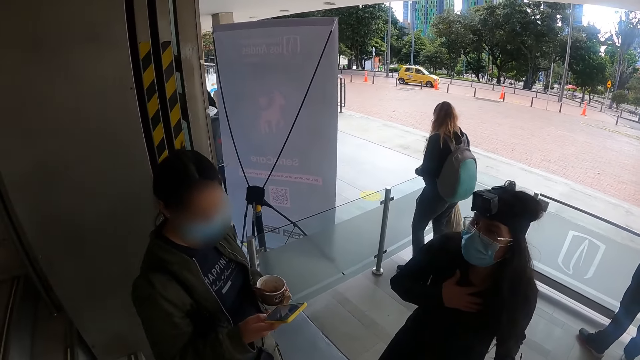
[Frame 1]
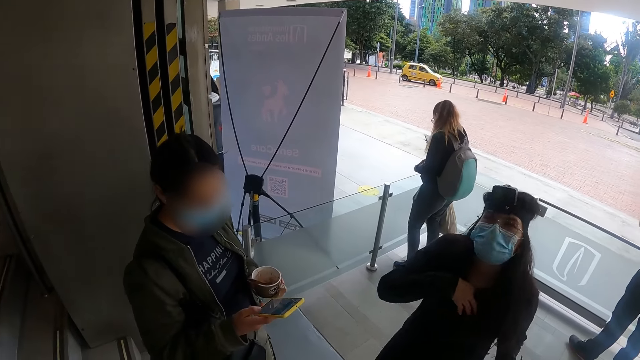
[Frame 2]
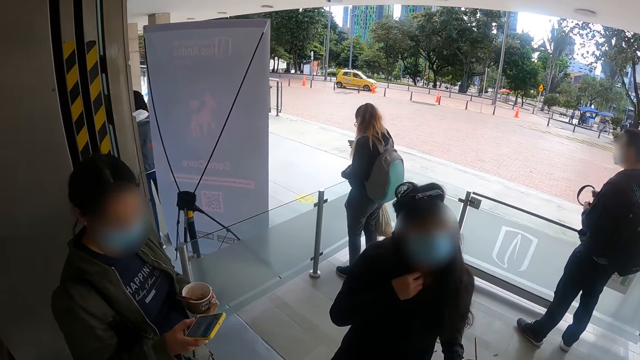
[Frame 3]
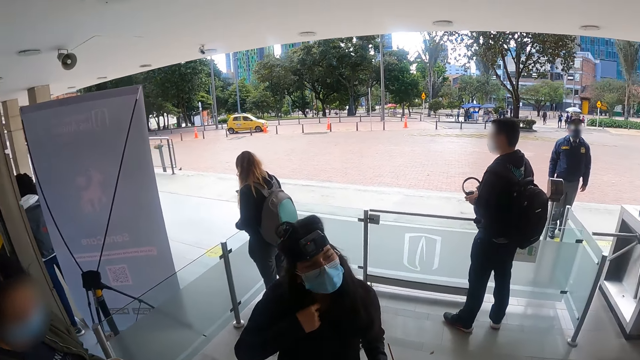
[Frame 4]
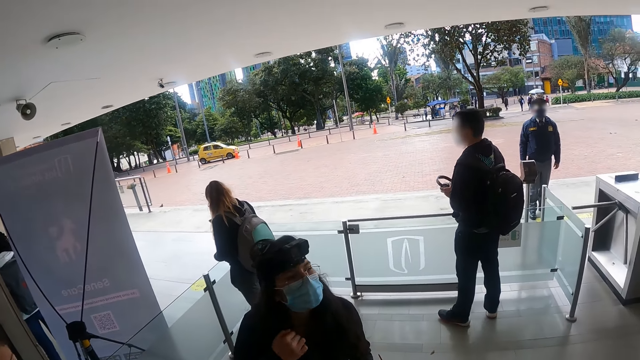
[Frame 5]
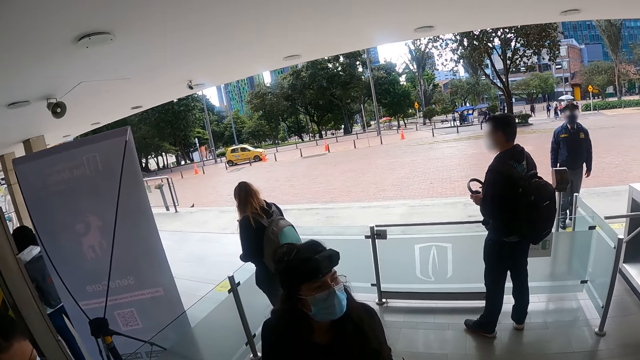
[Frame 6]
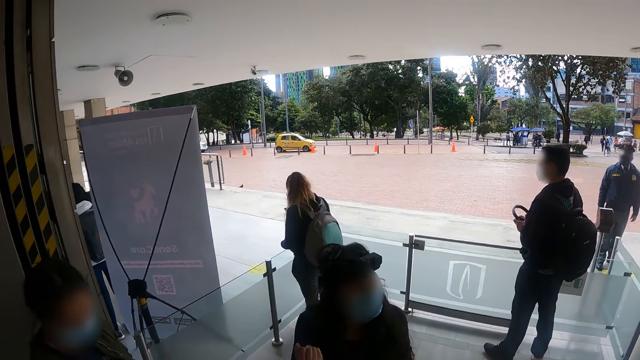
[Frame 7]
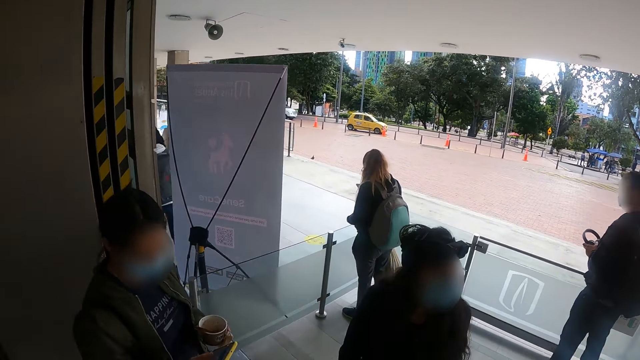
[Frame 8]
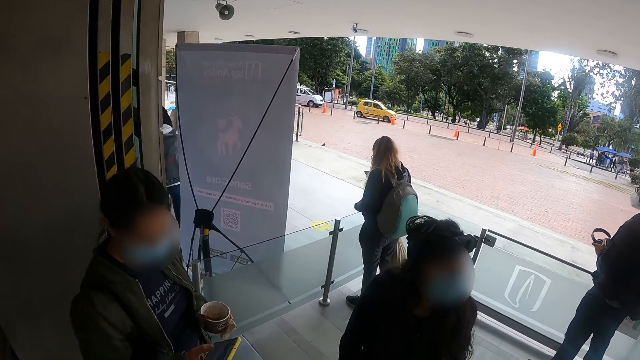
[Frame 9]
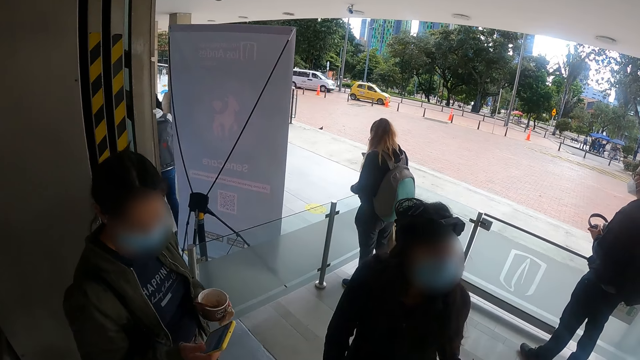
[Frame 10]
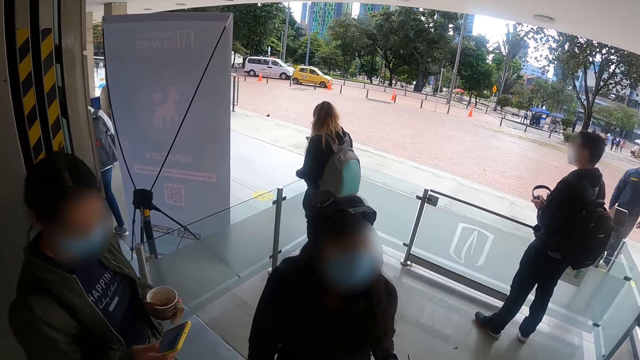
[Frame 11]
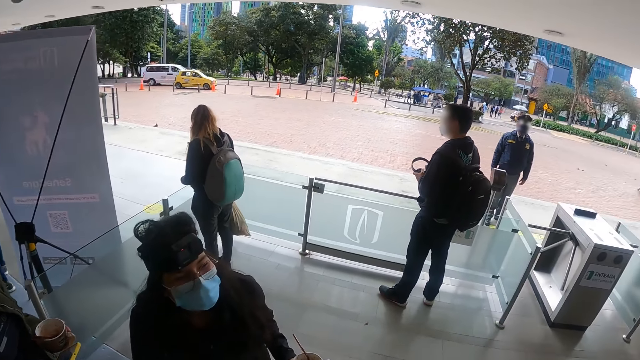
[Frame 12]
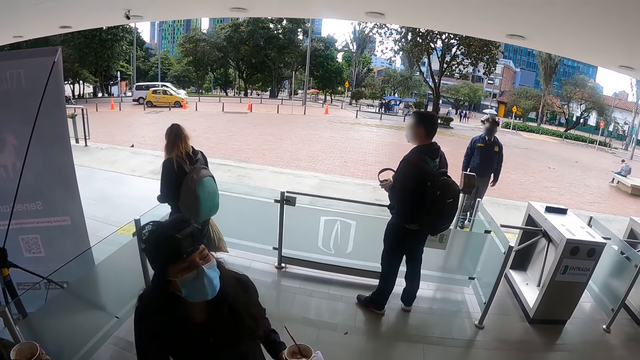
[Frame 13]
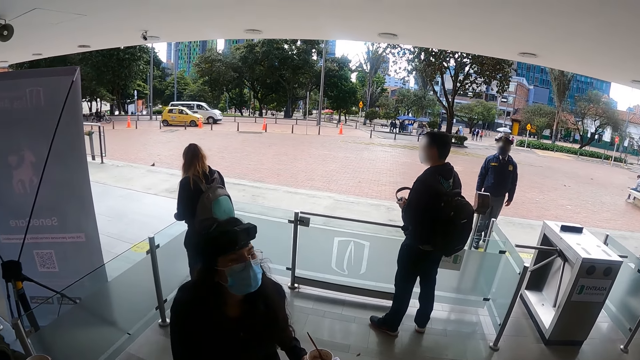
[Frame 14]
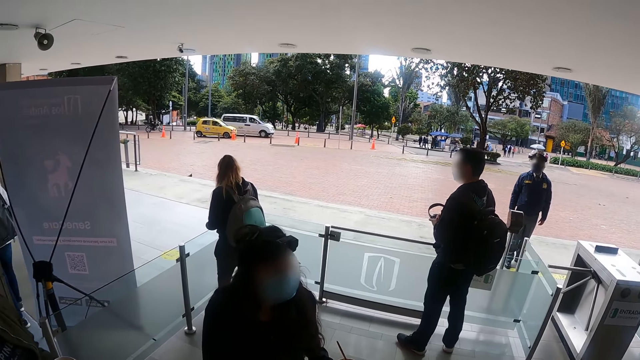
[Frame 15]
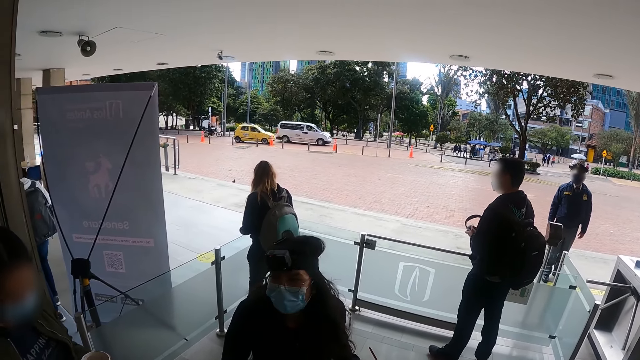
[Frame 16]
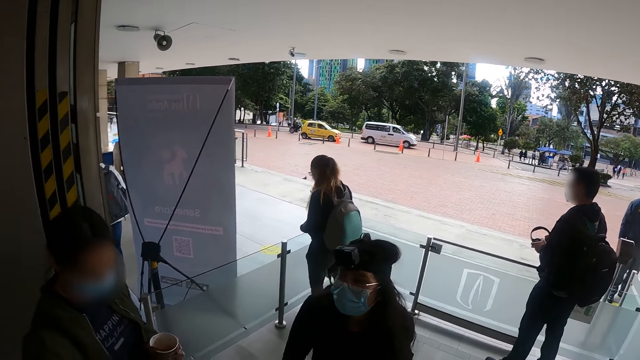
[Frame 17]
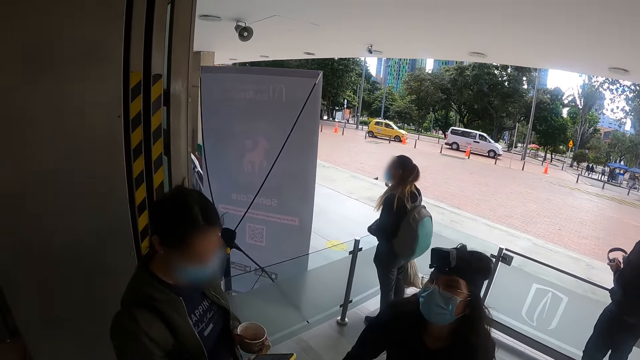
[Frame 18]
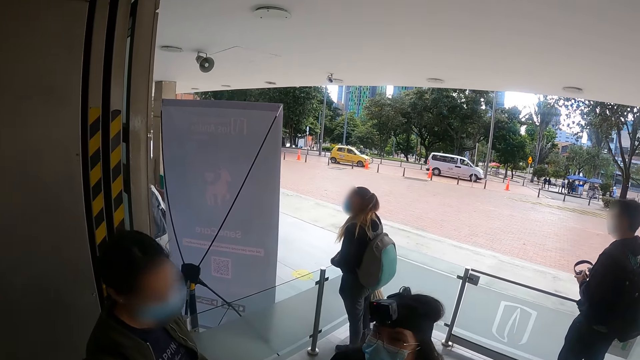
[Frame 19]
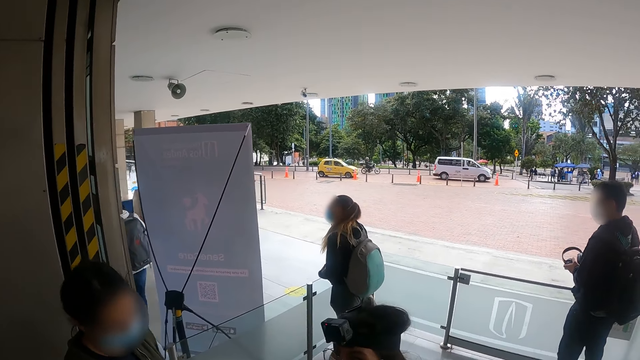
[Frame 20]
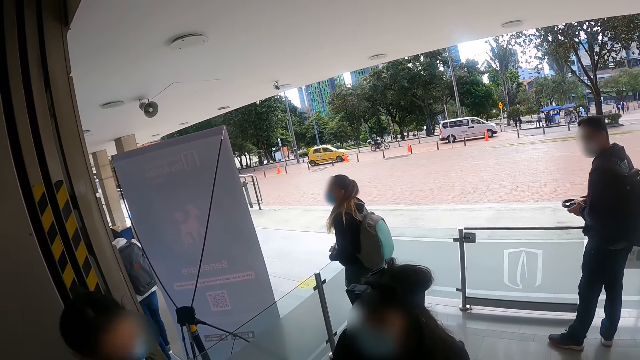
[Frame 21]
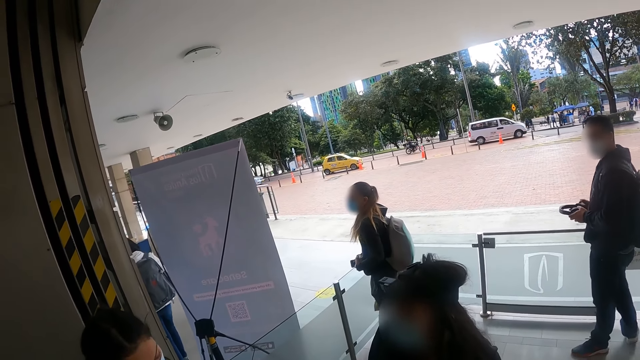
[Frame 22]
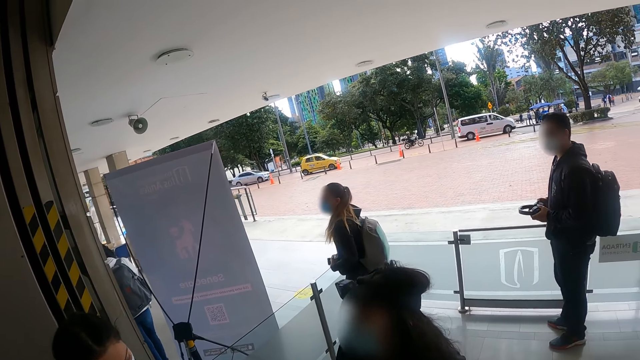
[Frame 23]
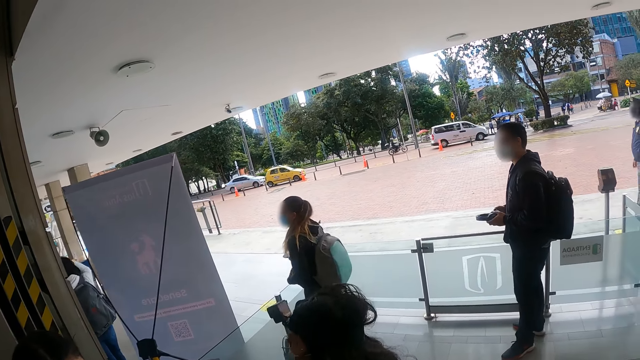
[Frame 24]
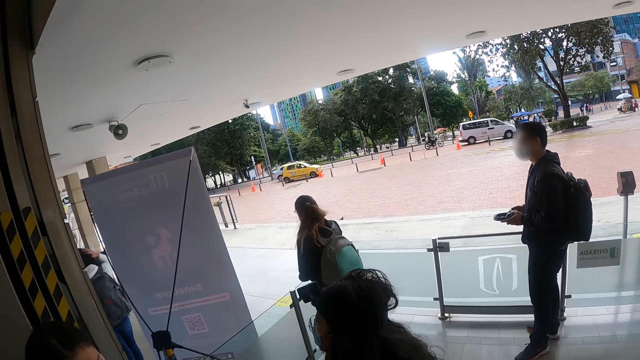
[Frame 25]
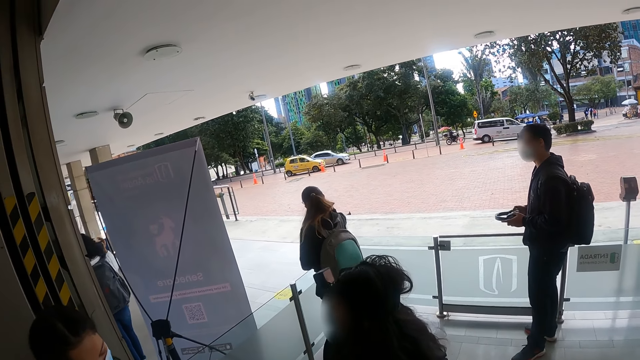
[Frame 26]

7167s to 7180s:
A person converses with another person. The other person types on a phone. The first person converses with the camera wearer. The first person converses with the other person.

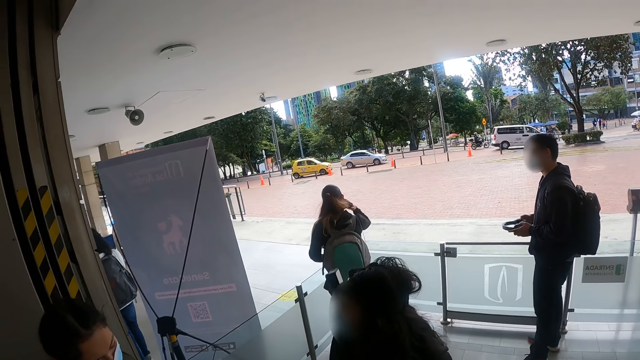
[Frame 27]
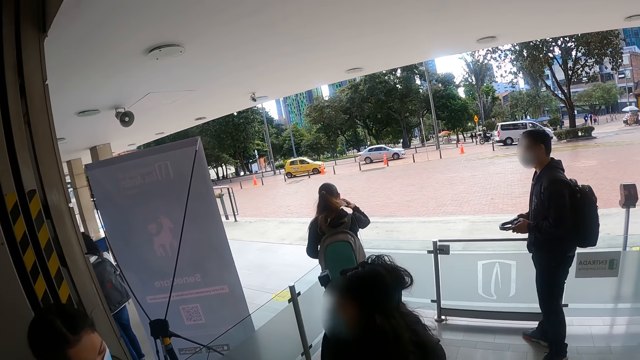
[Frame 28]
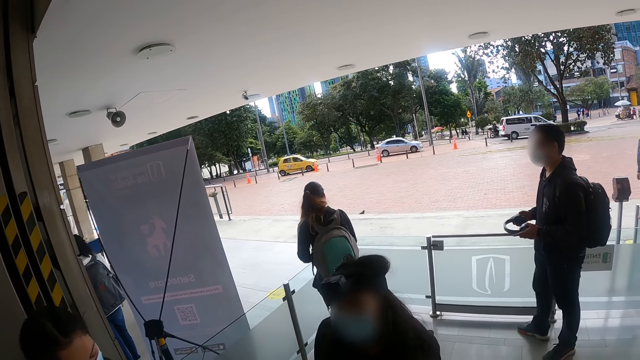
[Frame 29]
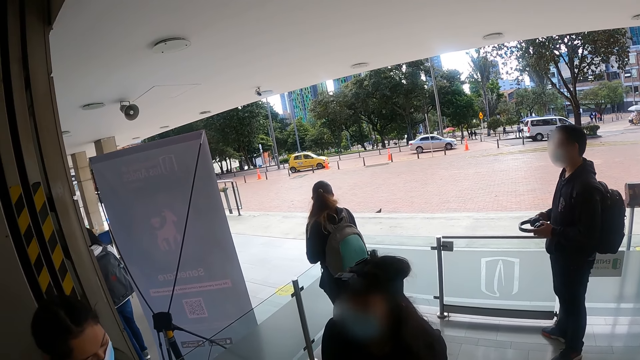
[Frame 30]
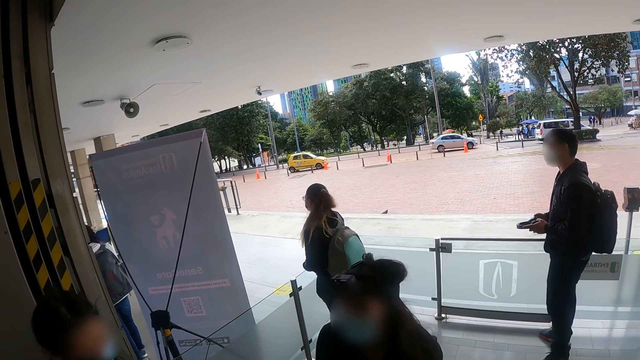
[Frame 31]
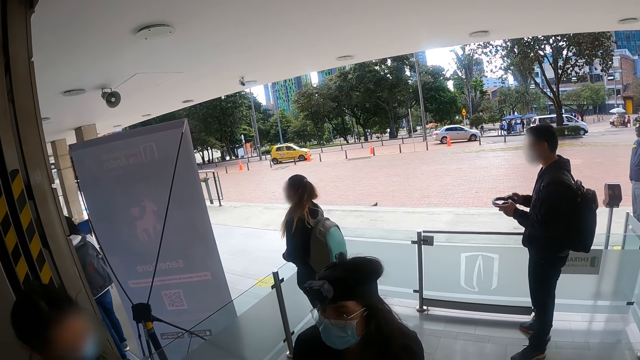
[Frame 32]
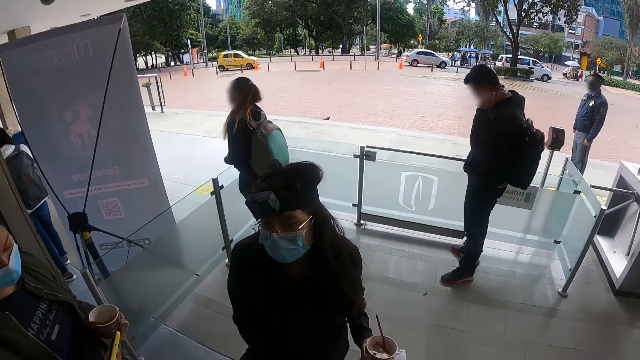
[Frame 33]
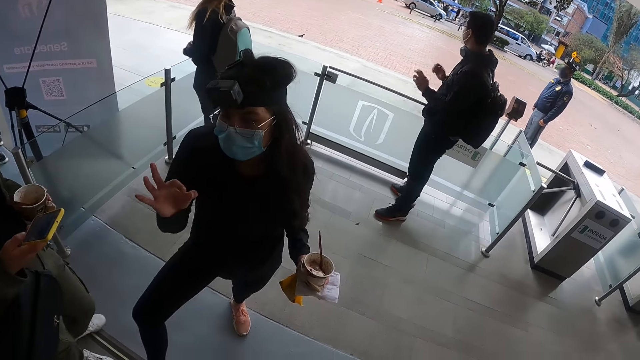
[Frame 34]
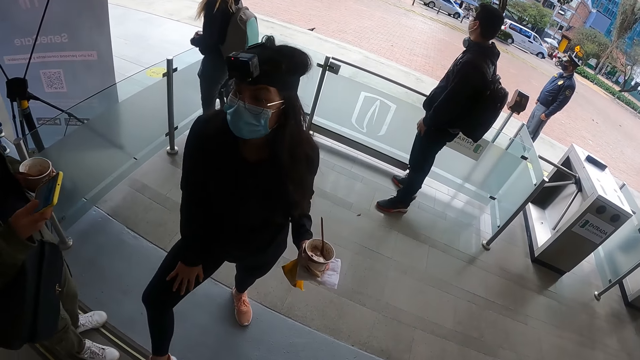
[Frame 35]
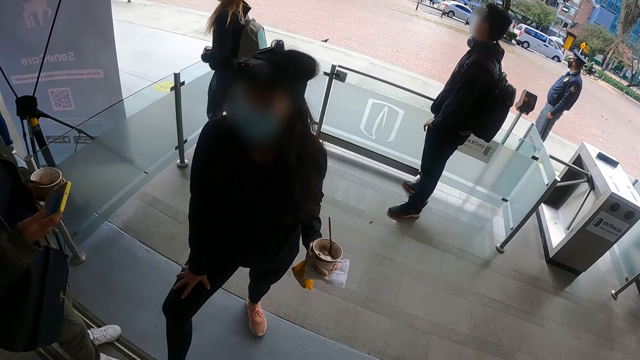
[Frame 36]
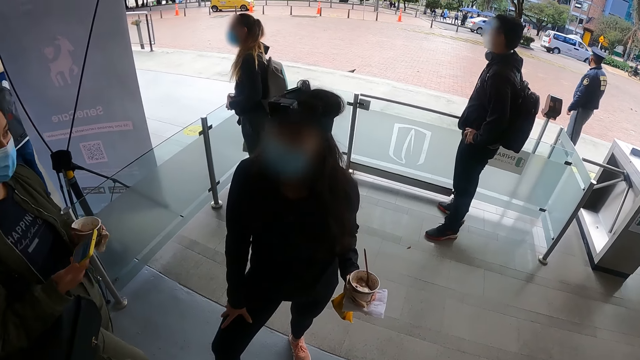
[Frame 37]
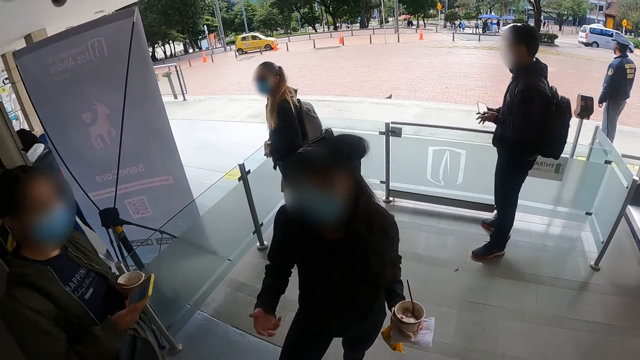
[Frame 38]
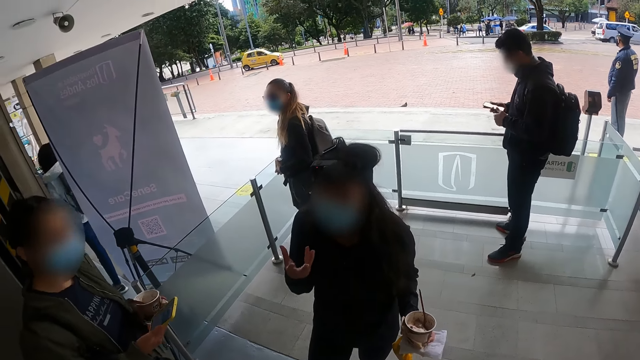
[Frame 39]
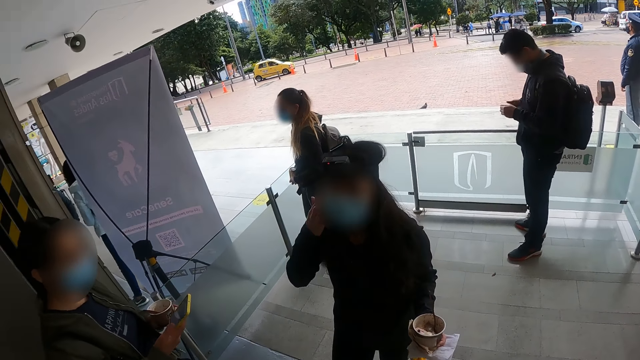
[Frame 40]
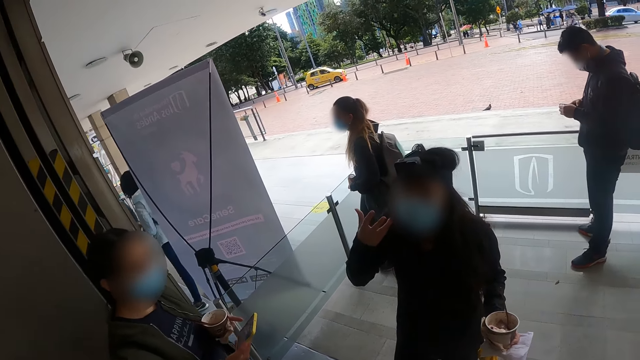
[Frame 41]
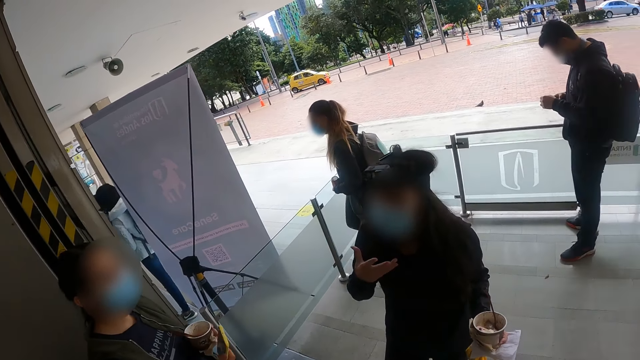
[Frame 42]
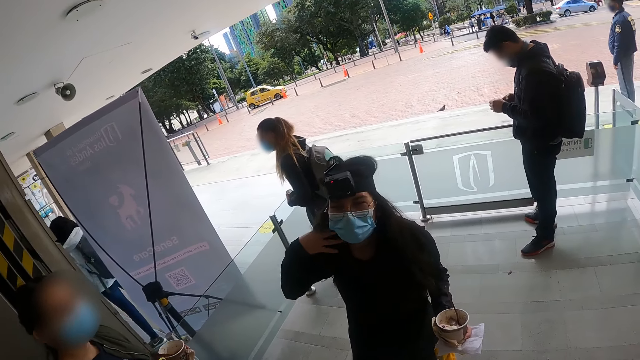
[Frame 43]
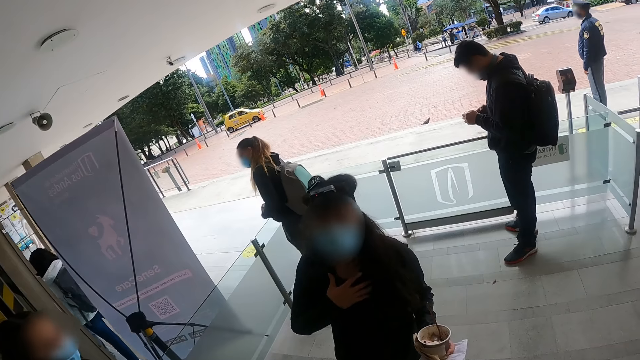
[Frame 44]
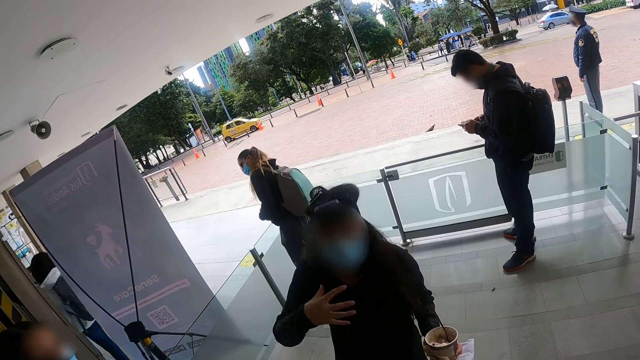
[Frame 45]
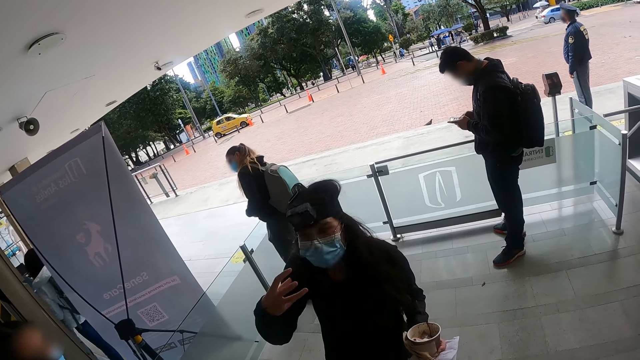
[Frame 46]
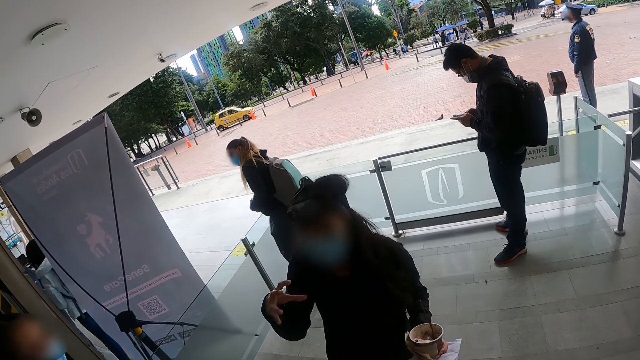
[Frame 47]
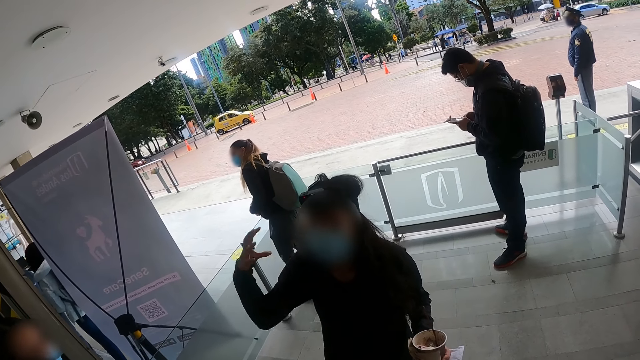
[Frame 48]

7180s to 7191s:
A person straightens the hair. The person converses with the camera wearer.
